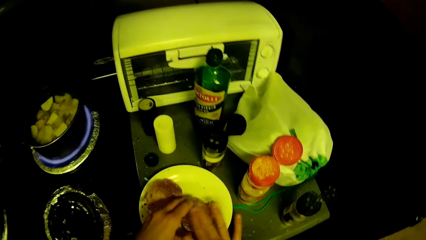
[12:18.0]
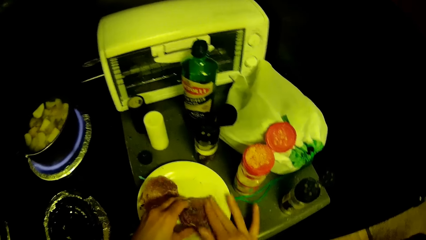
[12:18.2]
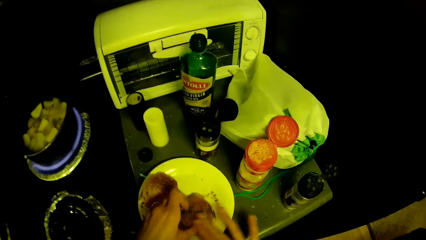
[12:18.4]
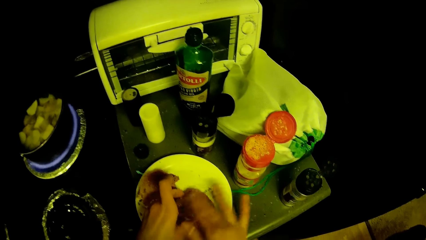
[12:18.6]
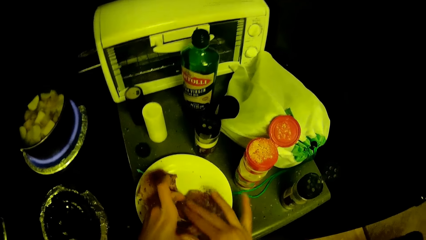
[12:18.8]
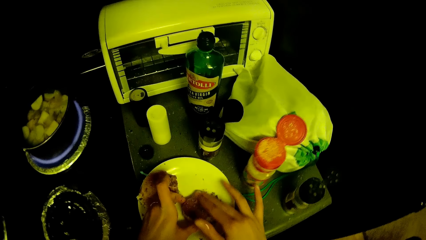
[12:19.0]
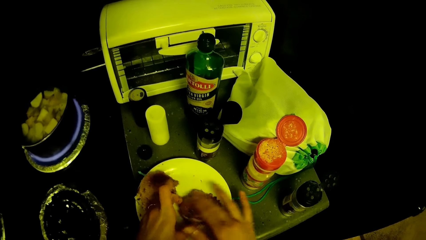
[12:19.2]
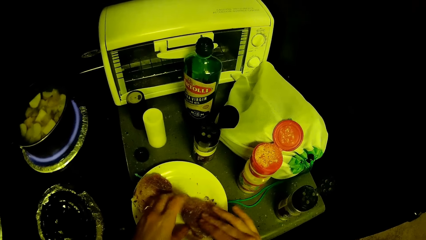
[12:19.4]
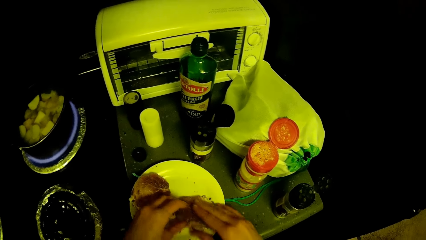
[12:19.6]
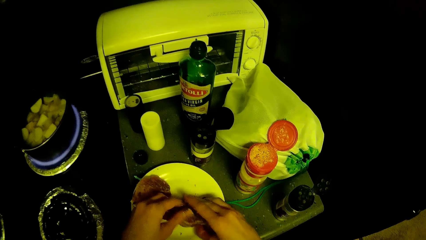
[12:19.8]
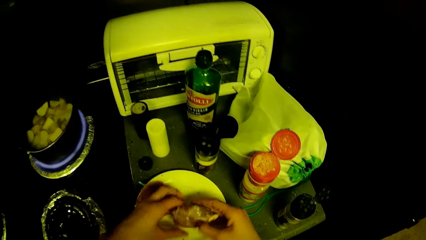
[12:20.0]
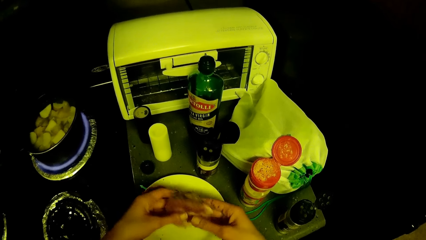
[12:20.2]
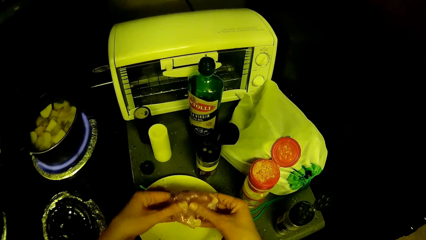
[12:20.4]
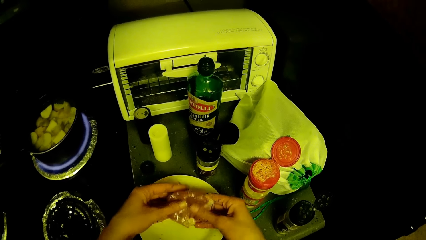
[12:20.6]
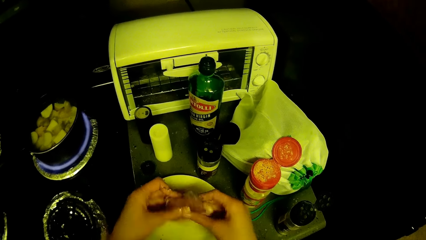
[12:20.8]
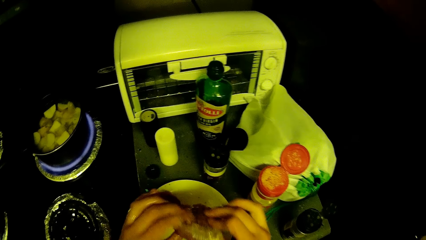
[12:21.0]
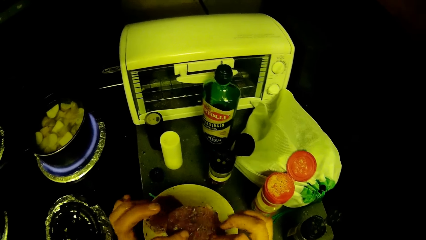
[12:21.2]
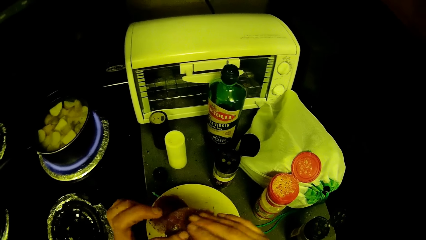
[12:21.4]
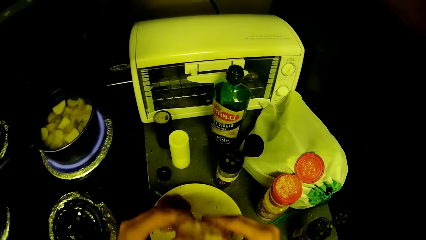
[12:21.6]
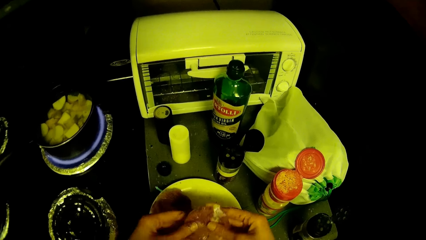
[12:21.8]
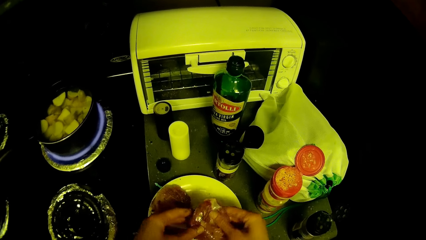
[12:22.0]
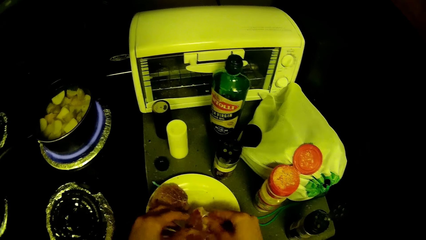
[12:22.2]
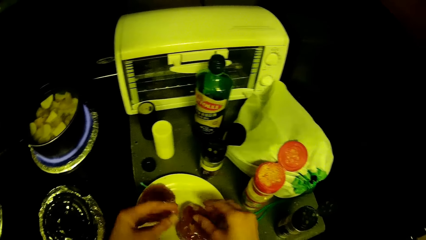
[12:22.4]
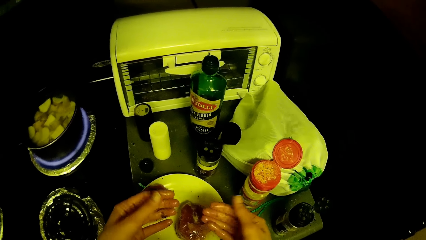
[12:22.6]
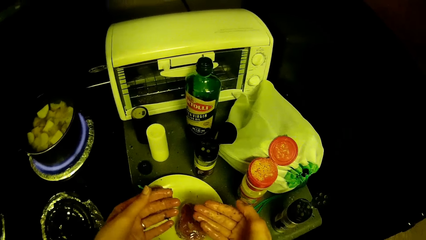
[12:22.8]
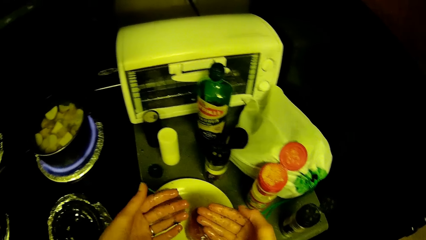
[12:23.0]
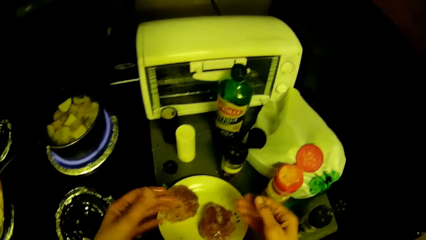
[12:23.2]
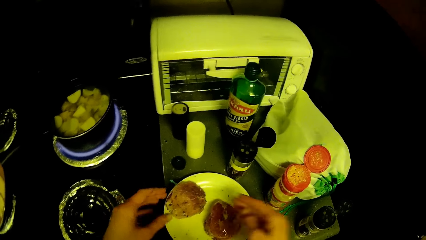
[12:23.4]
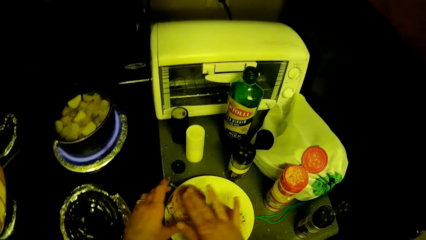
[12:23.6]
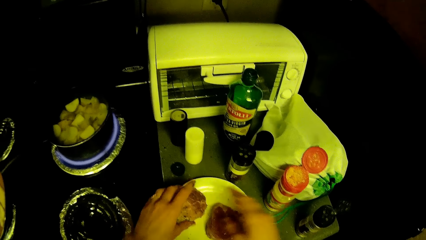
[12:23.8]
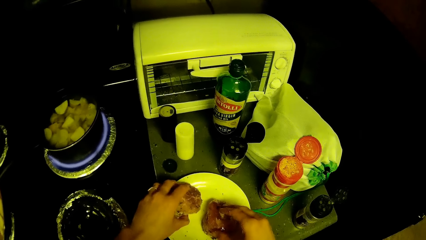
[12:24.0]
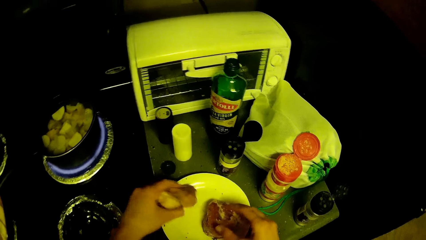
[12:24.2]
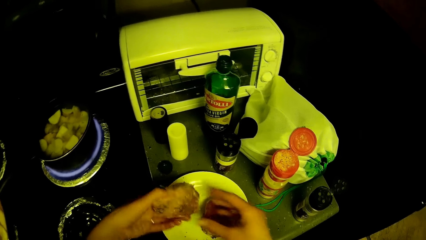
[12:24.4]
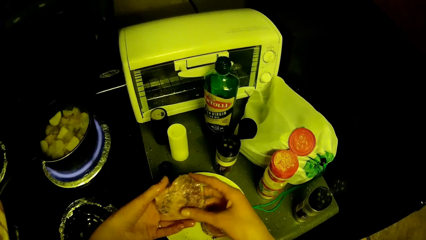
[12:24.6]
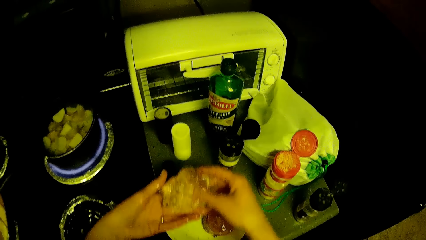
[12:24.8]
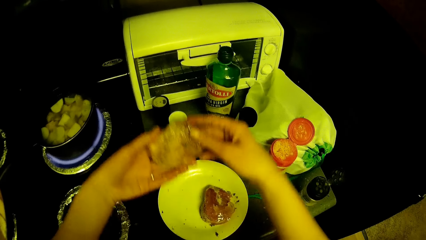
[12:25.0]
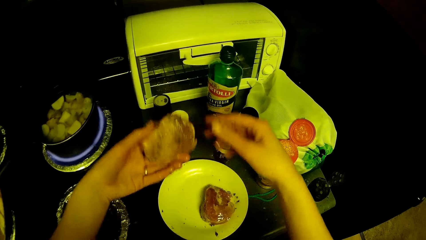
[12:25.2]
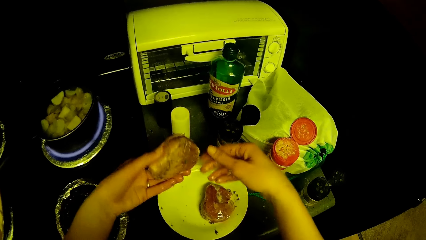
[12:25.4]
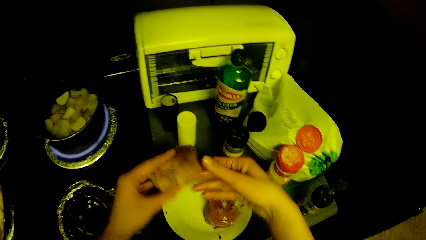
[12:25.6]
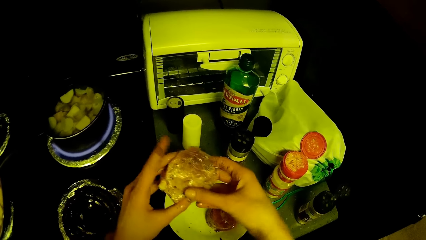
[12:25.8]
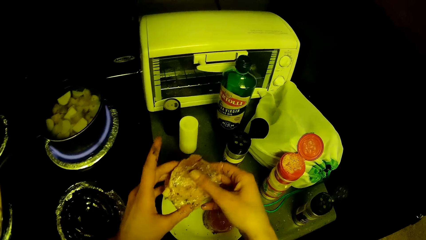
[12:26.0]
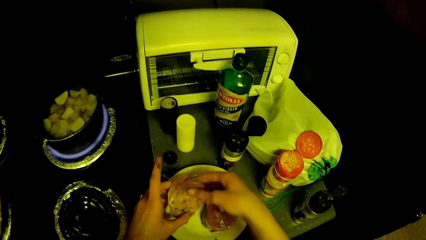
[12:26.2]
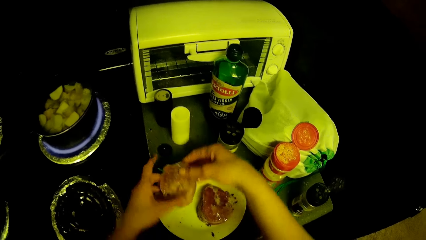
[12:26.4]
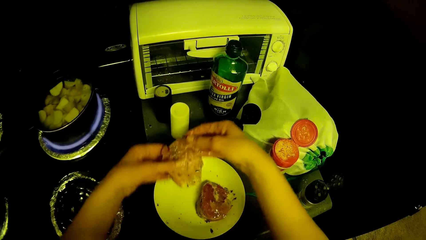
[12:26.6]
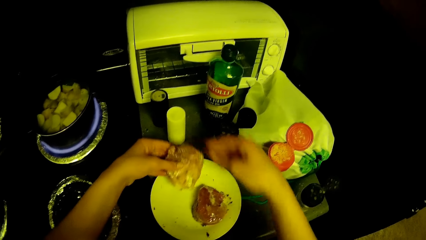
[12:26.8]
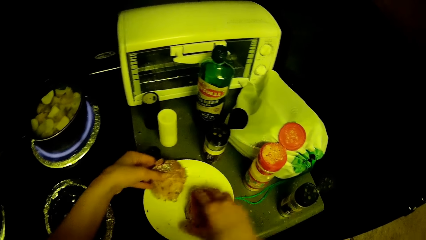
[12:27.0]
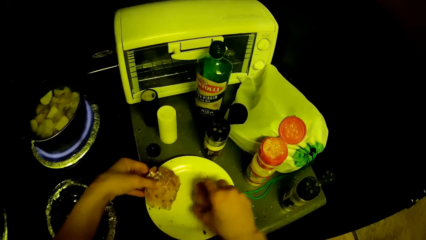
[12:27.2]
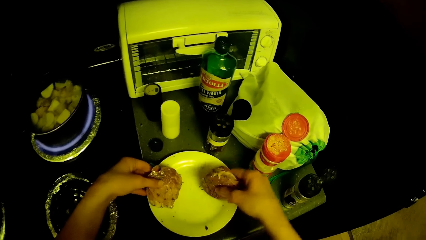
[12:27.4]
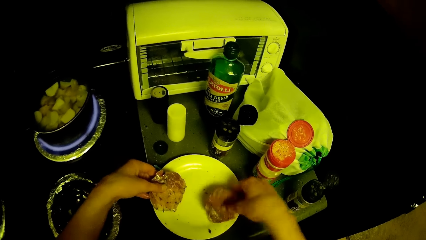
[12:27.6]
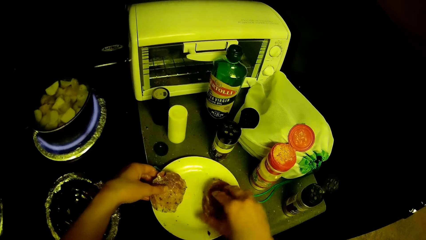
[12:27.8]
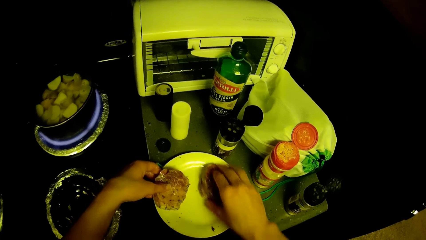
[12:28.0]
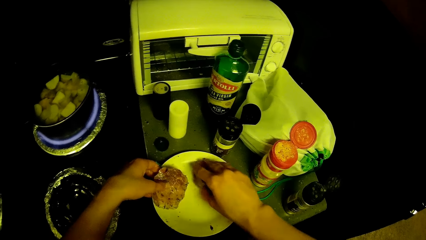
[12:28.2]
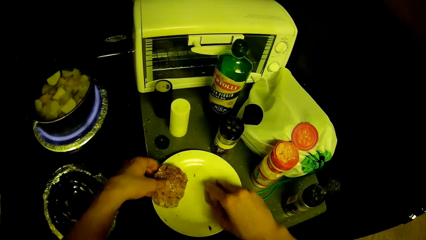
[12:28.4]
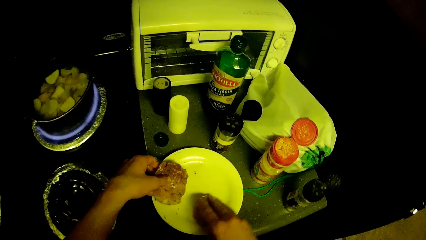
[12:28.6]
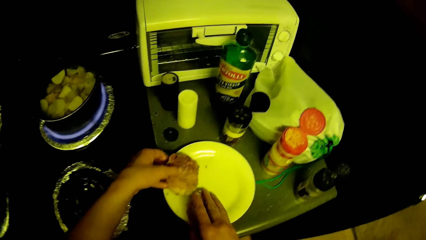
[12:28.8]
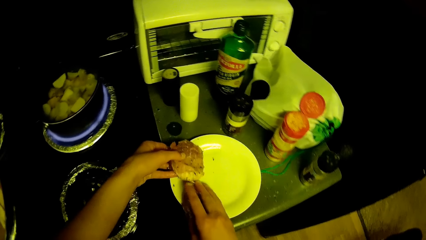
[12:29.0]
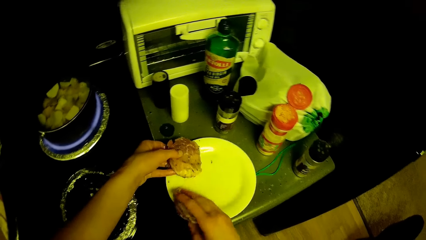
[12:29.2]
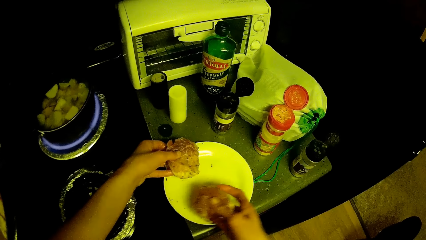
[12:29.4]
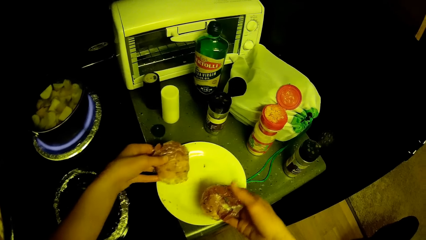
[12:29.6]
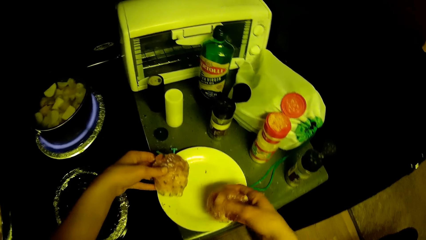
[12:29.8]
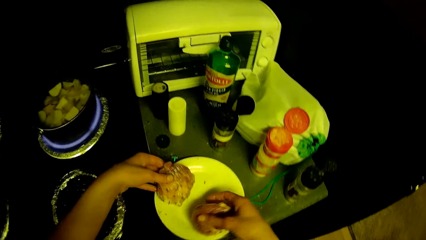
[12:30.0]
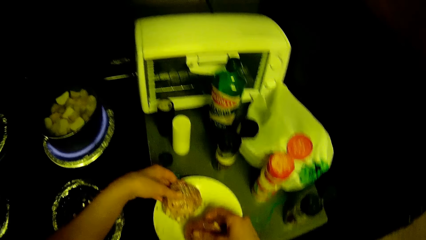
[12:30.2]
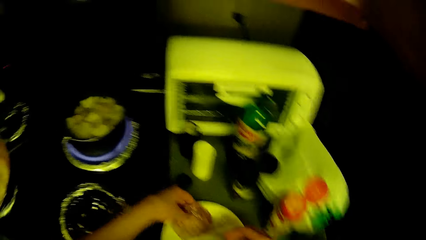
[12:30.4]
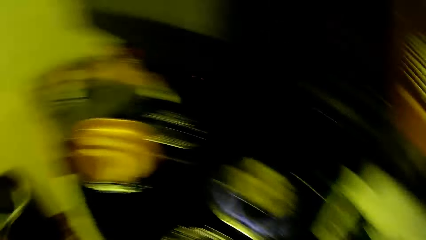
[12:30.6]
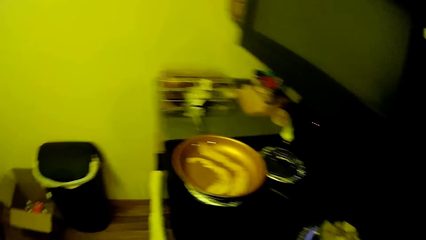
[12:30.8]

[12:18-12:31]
The camera wearer puts the meat down. They examine the meats. They pick up the meat. They turn over the meat with the right hand. They wipe the spice off the plate with the meat. They rub the meats with the ingredients.

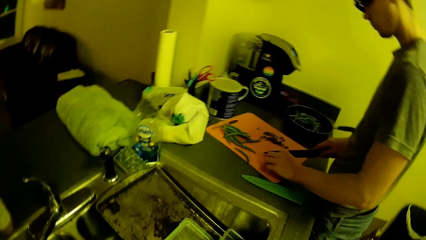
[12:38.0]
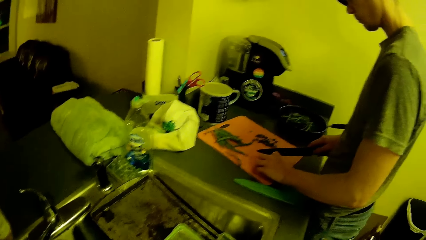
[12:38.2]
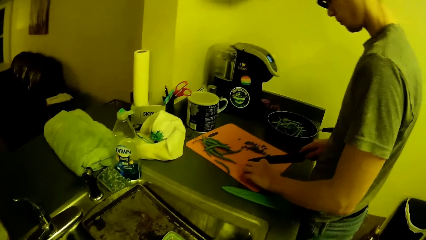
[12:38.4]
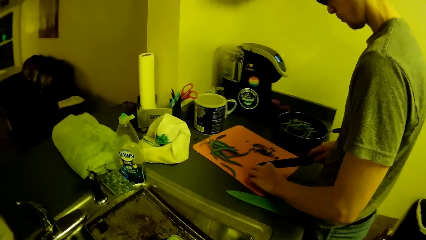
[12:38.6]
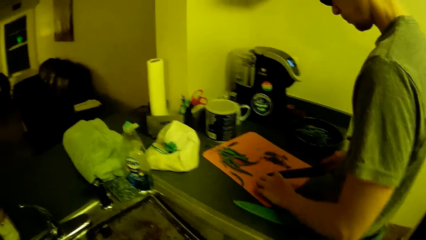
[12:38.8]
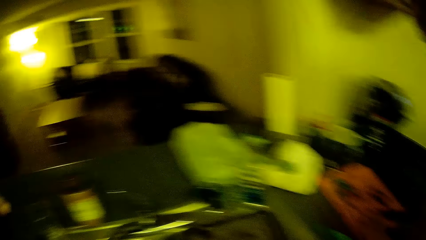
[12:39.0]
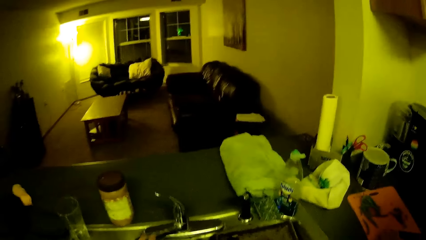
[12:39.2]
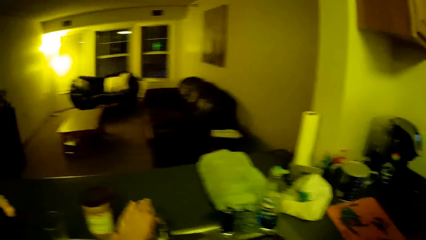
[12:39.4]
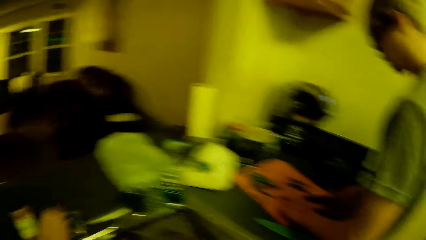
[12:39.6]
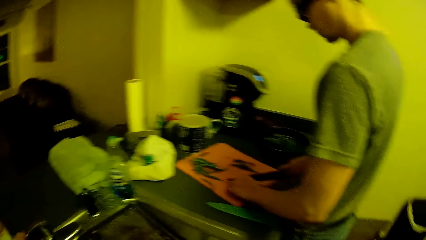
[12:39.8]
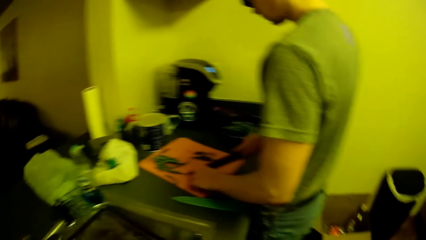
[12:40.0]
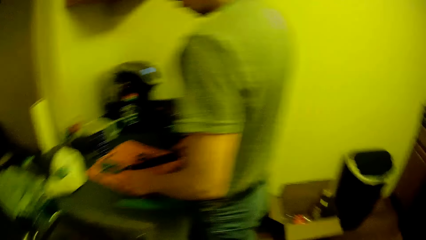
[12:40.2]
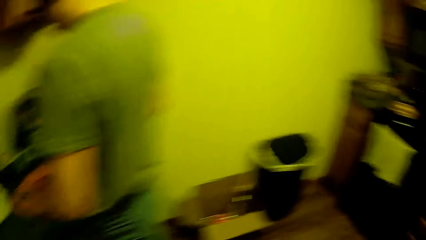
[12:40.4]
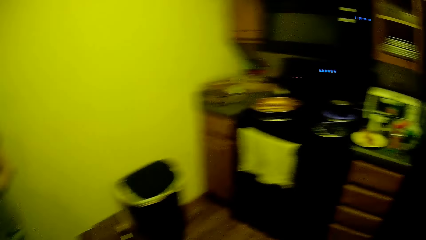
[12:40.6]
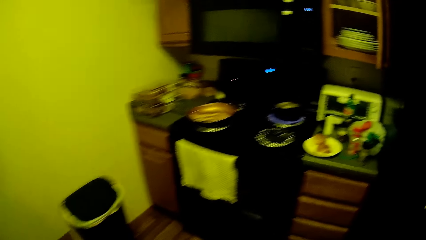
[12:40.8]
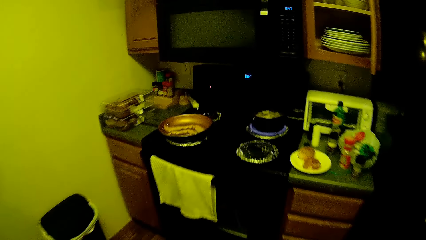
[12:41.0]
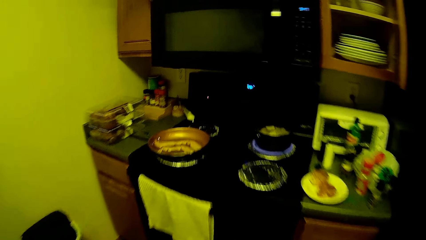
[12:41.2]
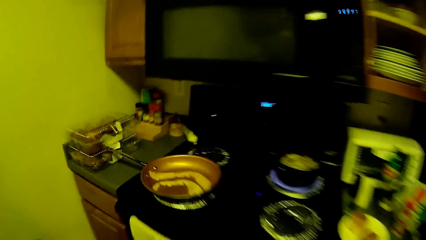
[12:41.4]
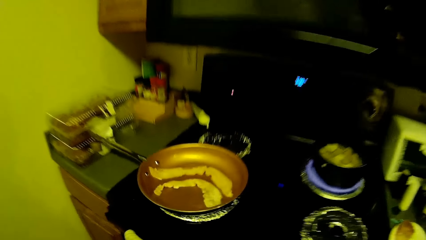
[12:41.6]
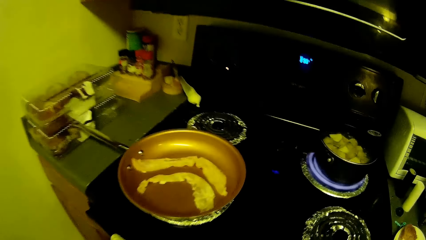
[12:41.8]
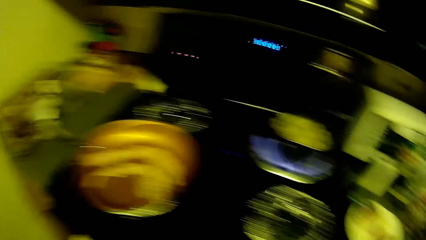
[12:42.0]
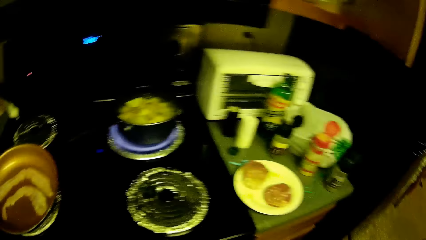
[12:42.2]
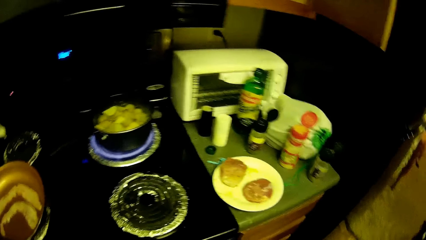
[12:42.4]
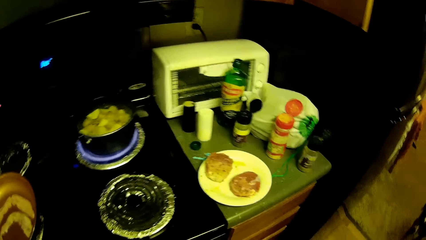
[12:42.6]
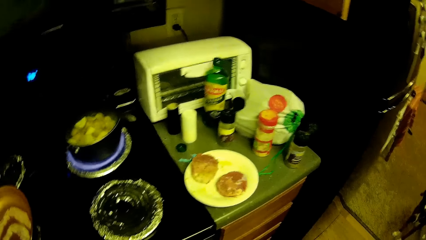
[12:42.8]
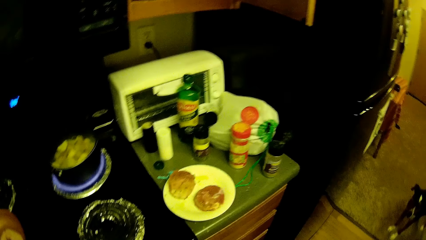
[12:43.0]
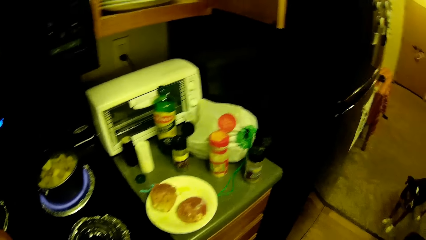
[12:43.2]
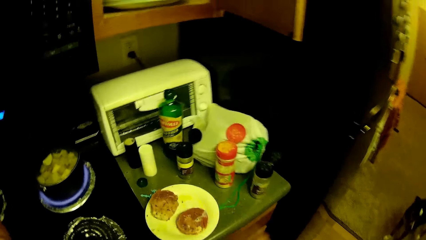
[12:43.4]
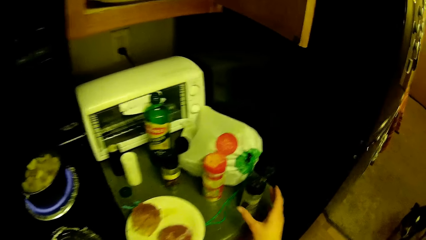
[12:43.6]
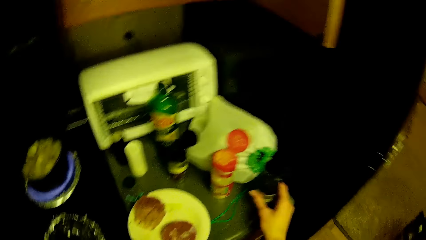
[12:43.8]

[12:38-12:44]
The camera wearer closes the water tap and moves to the stove.
